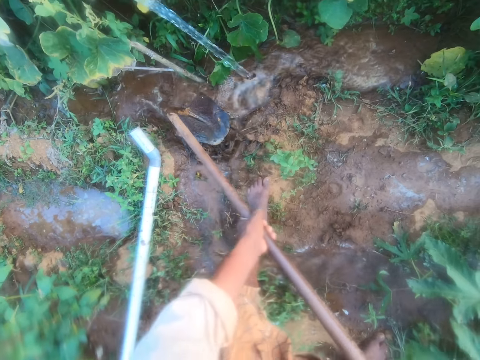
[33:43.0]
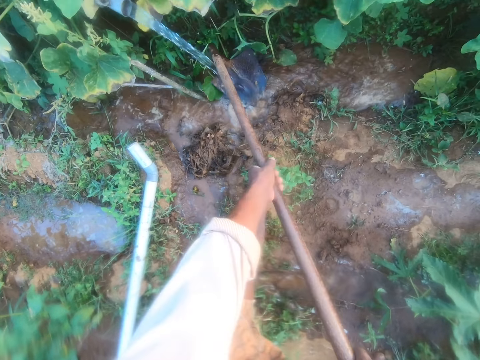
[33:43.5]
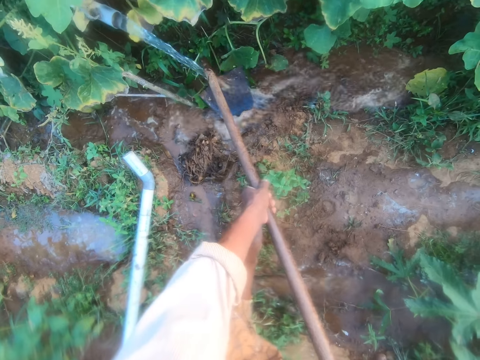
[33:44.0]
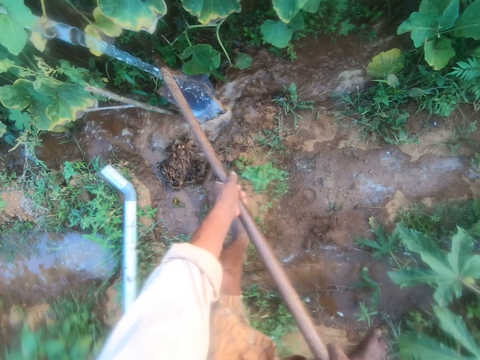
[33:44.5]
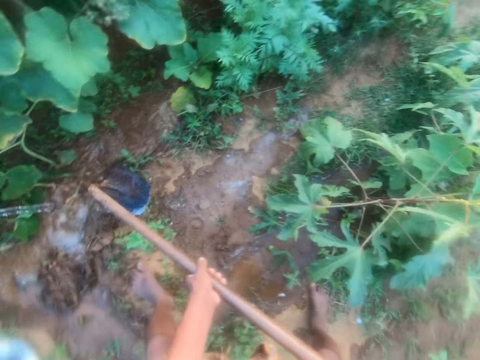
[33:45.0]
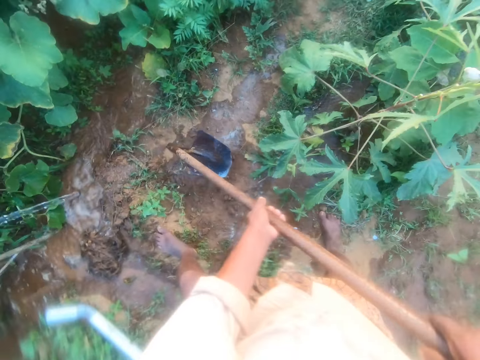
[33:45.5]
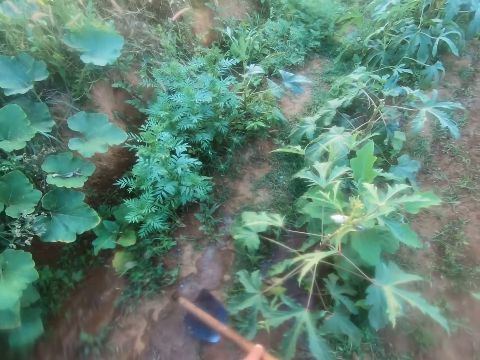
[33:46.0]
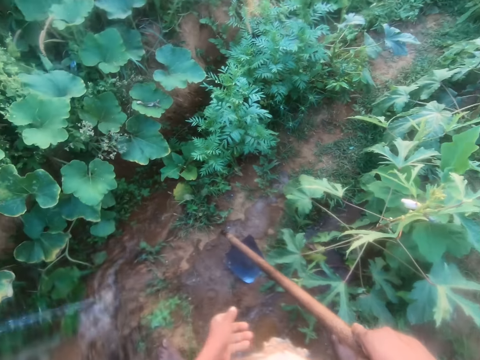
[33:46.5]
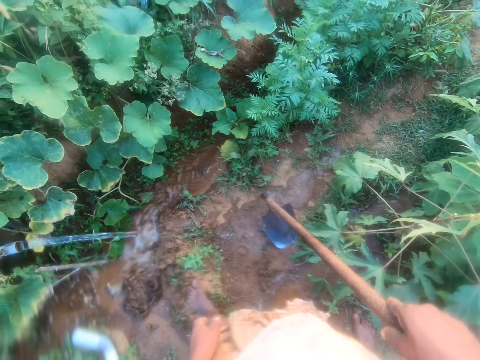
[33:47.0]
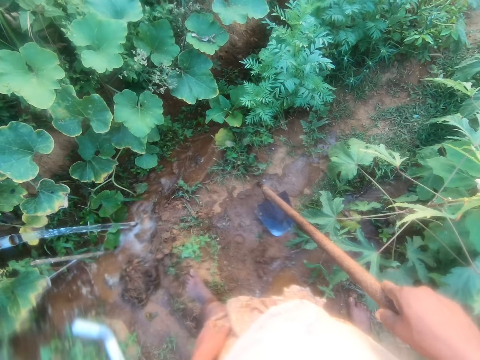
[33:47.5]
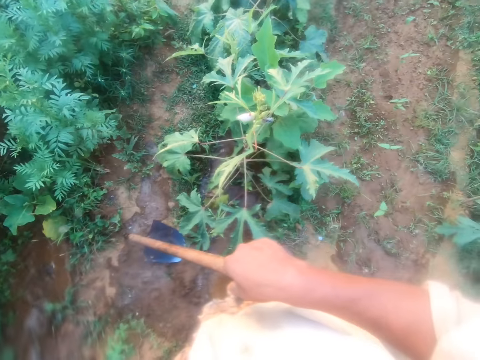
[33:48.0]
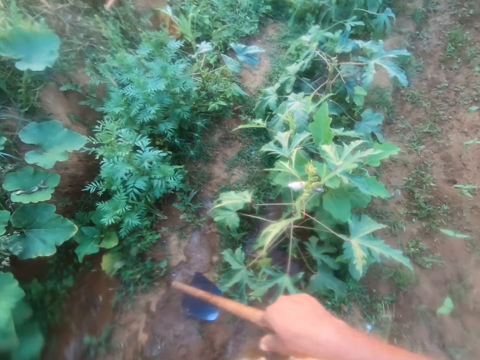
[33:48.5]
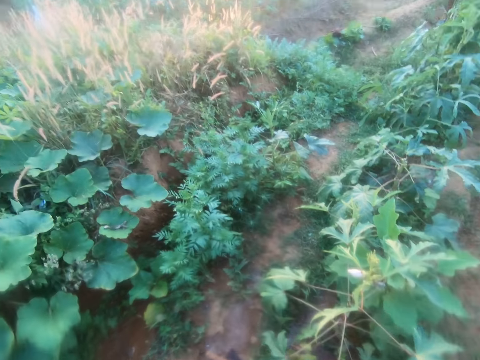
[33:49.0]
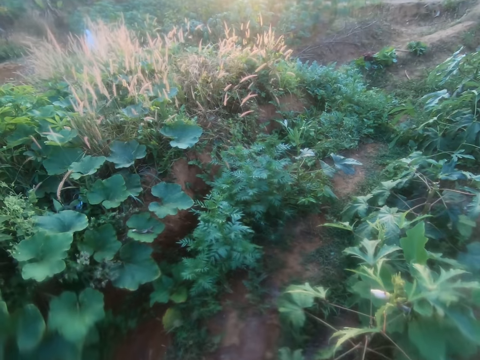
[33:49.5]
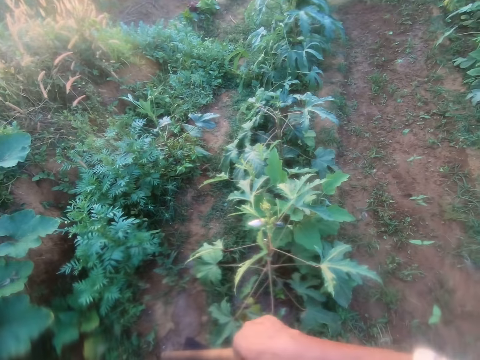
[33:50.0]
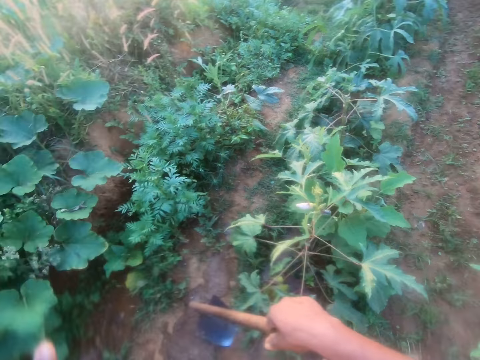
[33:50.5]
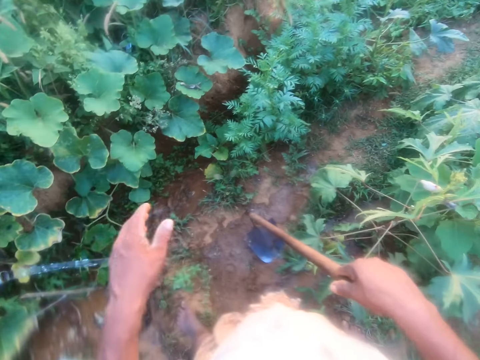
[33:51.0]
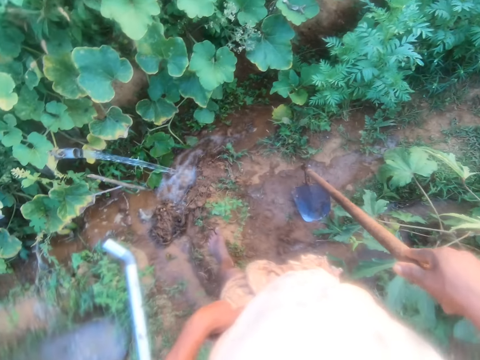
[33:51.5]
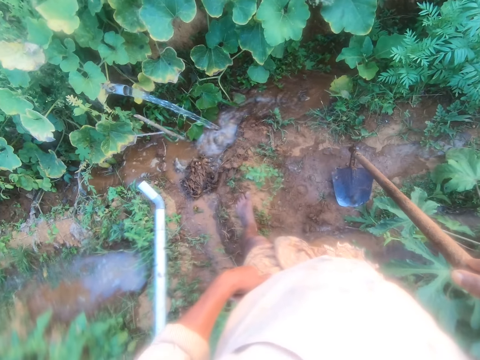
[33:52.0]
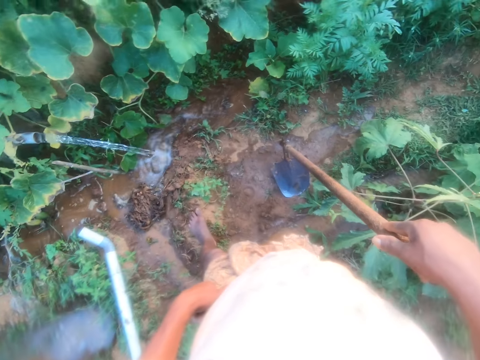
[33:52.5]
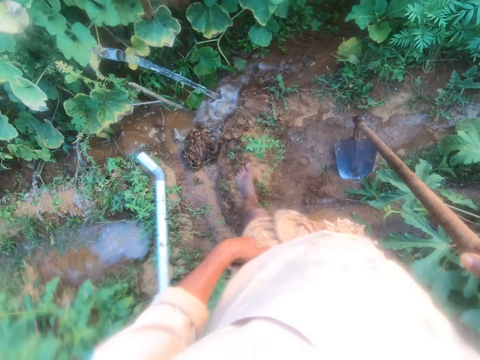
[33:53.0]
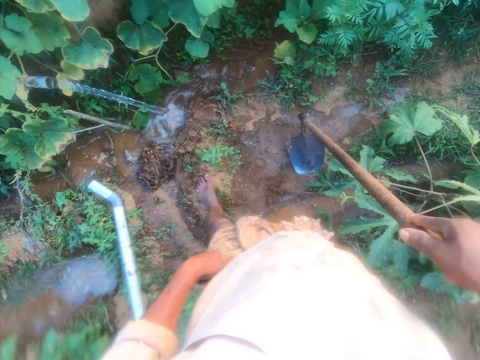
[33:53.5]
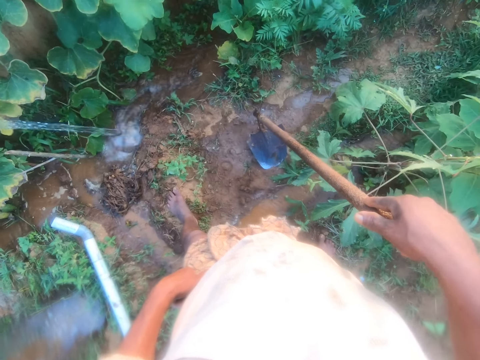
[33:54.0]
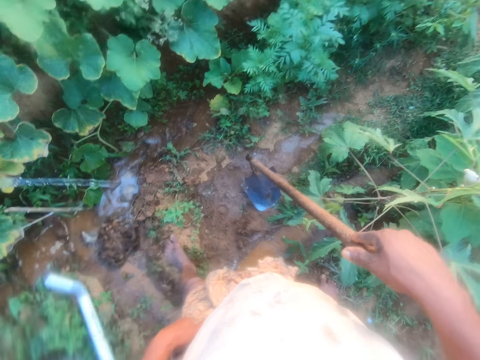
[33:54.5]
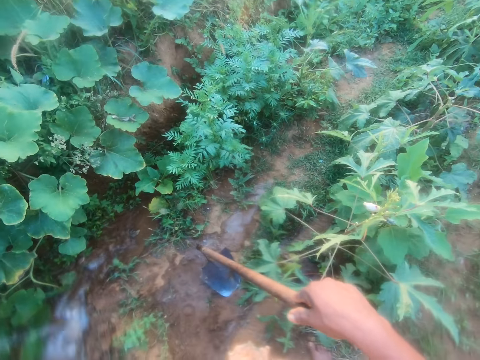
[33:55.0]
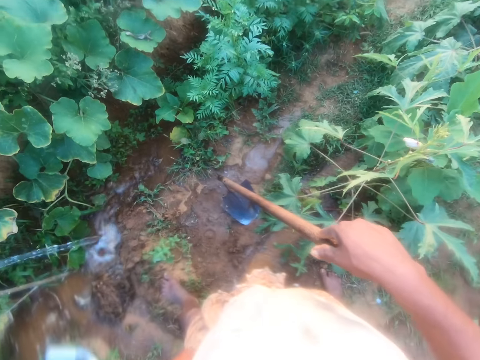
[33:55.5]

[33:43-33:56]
The camera wearer looks around the farm. They converse with a man.

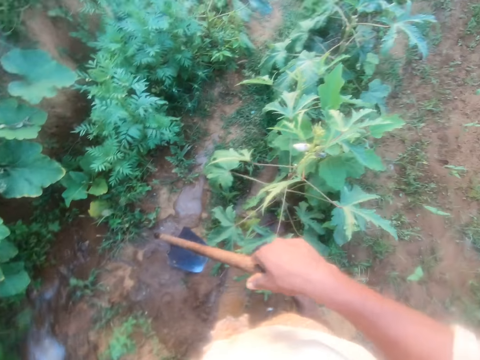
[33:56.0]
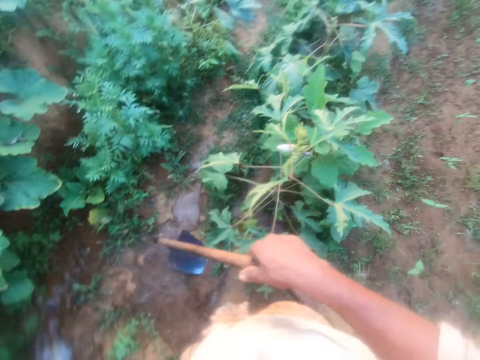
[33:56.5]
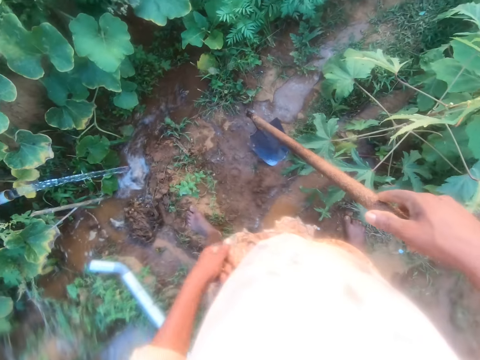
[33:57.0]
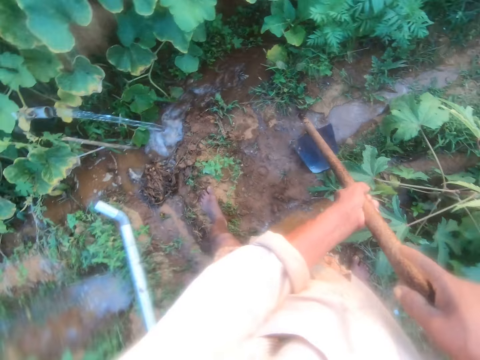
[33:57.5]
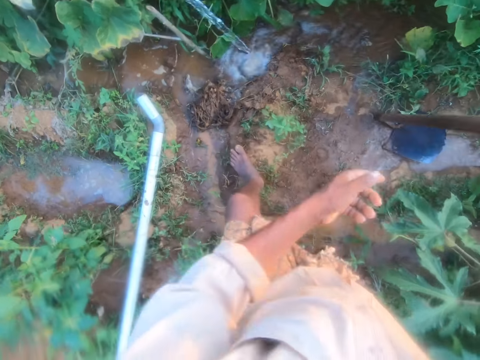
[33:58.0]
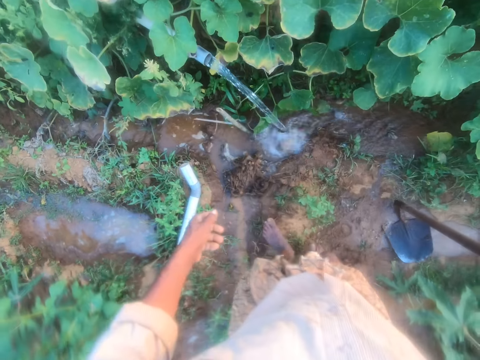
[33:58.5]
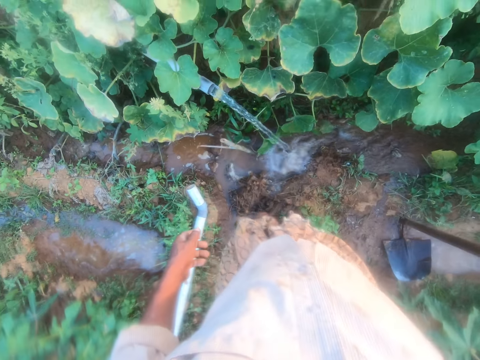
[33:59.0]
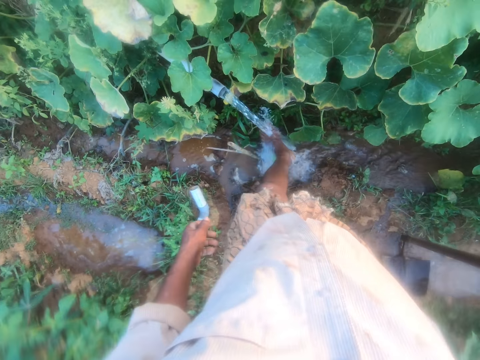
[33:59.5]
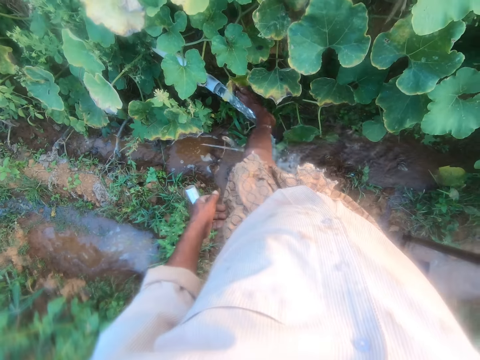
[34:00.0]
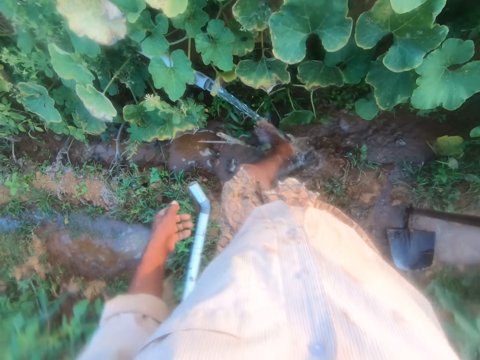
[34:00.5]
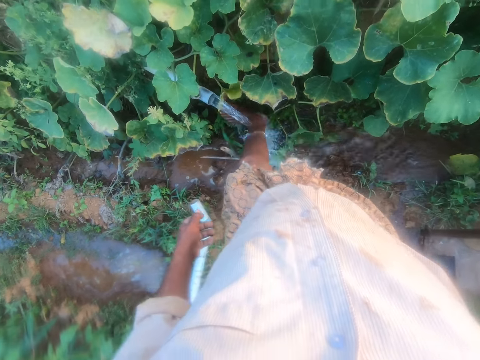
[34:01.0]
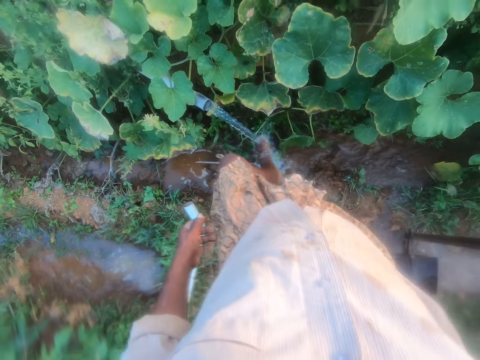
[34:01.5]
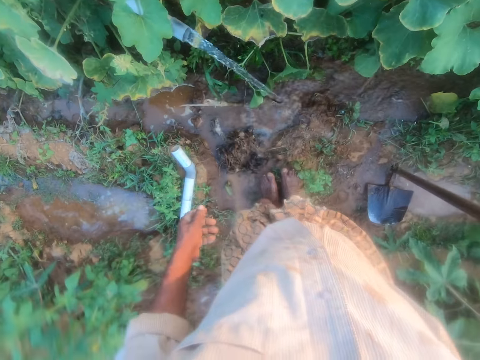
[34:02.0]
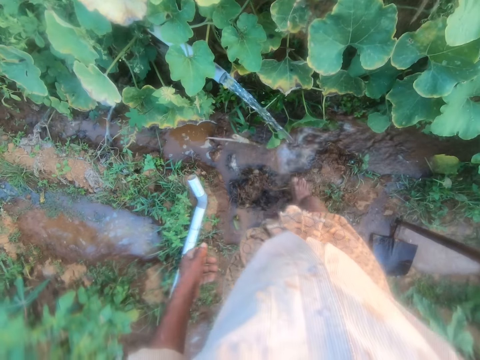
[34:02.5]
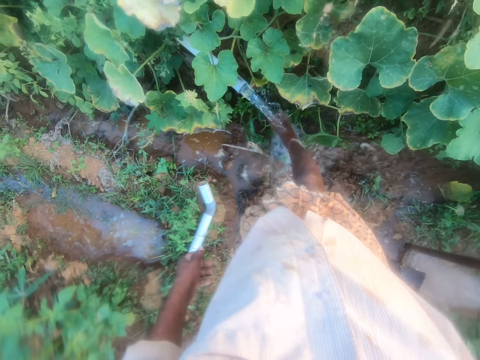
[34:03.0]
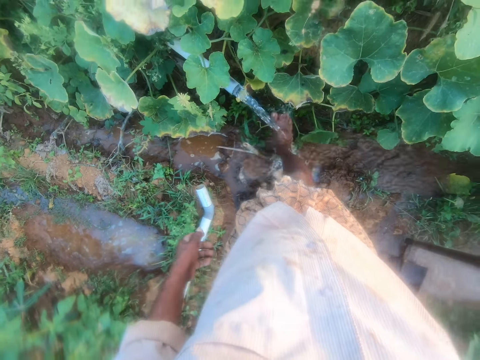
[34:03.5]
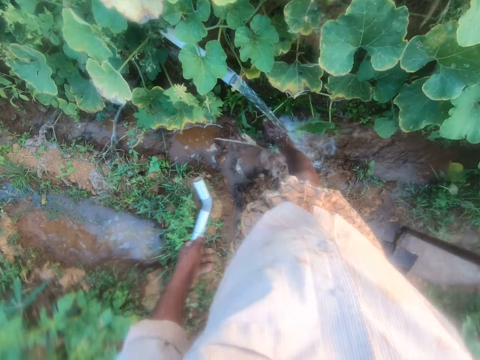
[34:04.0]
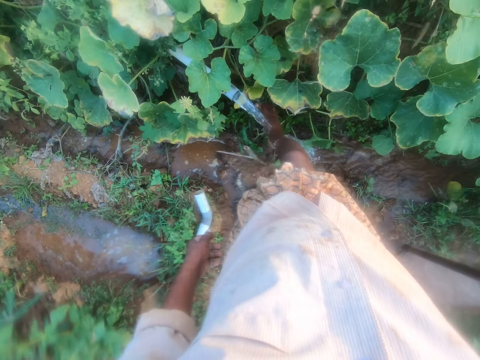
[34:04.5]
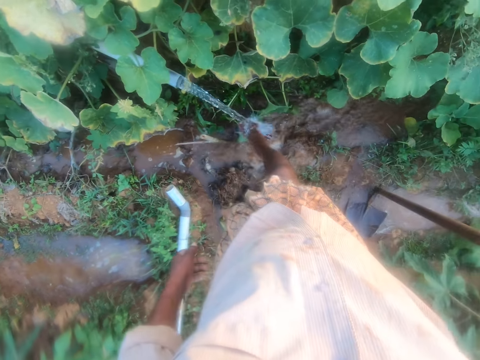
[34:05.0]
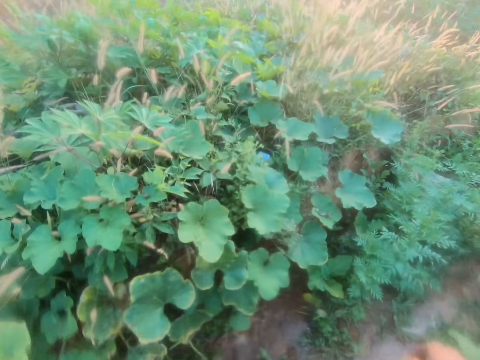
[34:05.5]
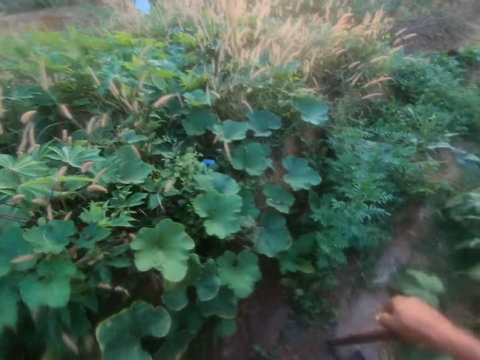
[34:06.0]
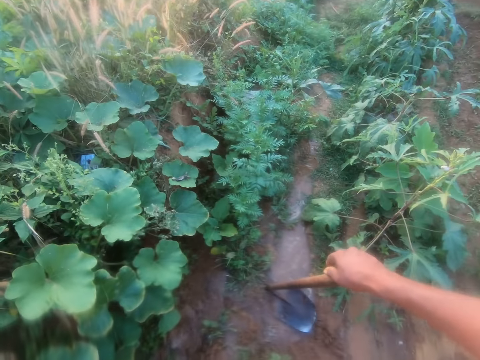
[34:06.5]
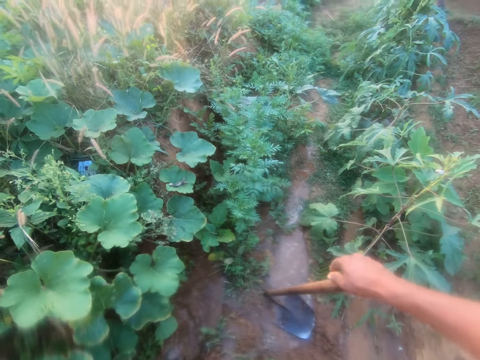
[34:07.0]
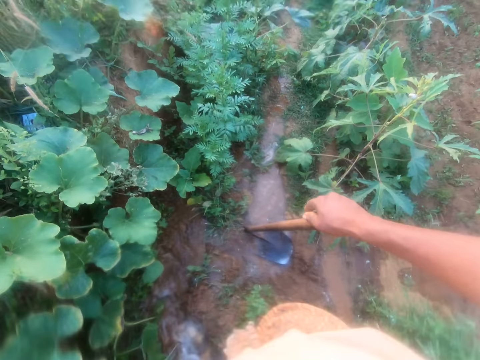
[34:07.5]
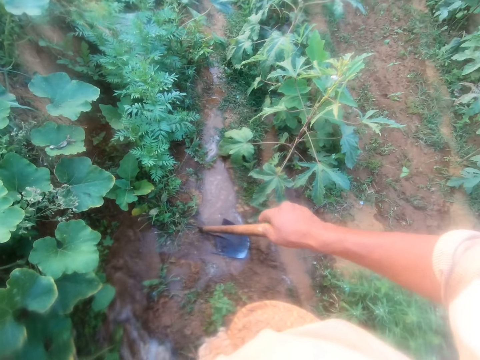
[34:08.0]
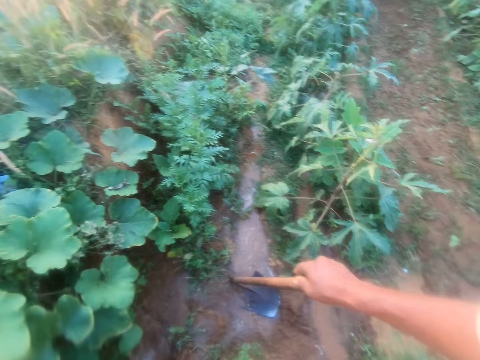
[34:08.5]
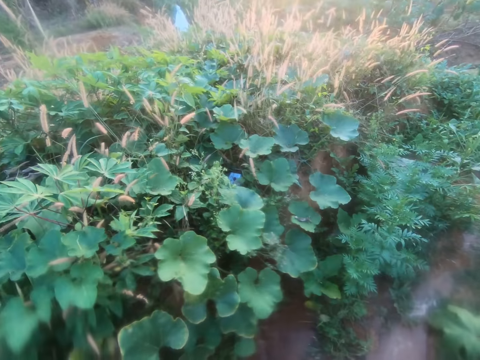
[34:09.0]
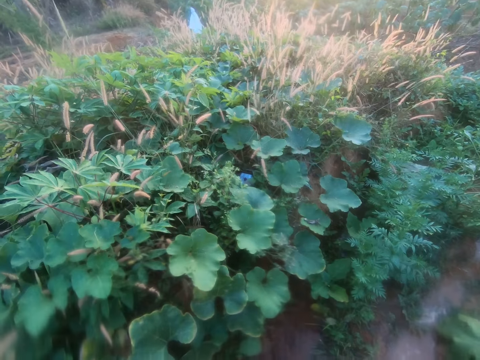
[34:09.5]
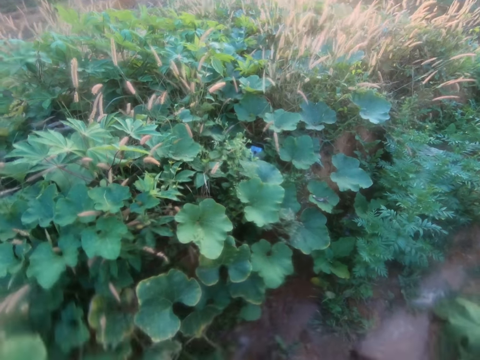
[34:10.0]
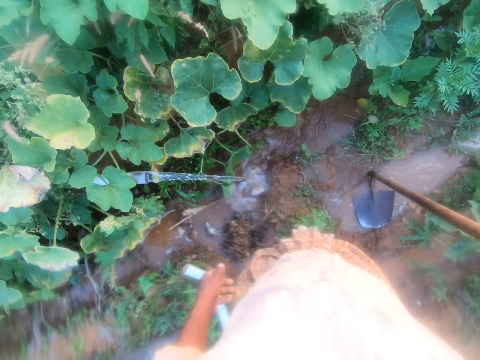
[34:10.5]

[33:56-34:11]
The camera wearer looks around the farm. He moves around. He washes his legs. He looks around the farm.
